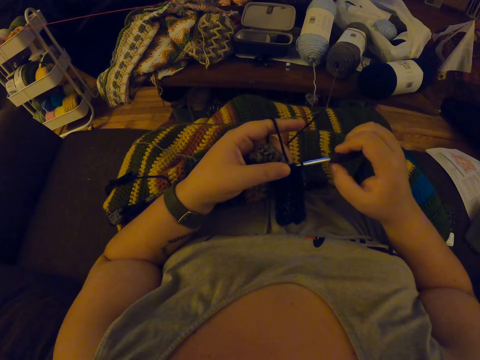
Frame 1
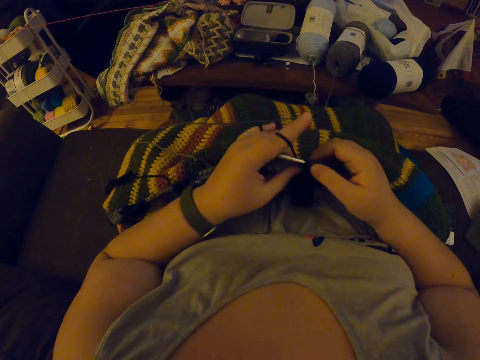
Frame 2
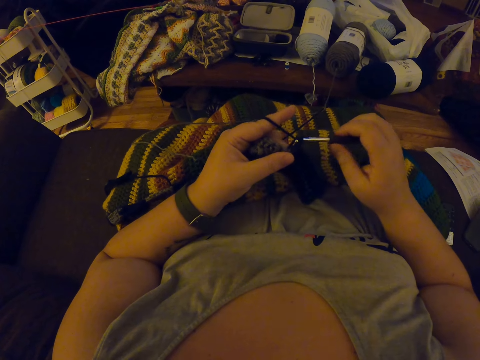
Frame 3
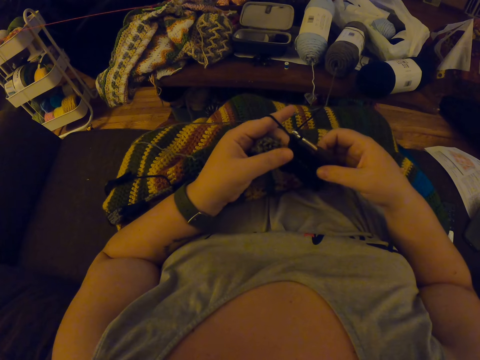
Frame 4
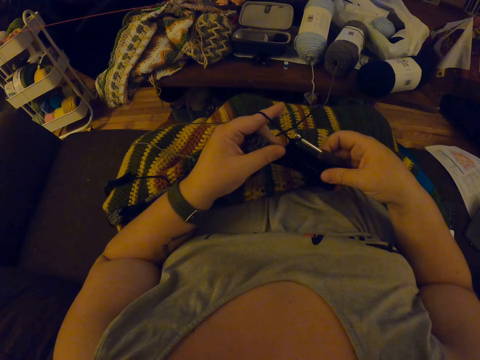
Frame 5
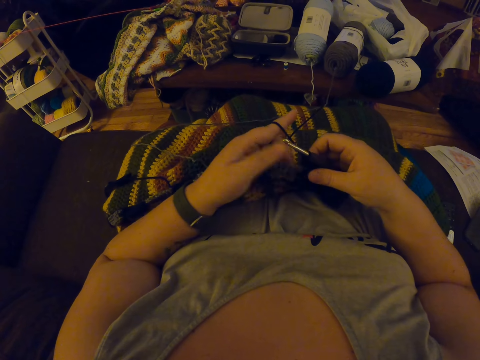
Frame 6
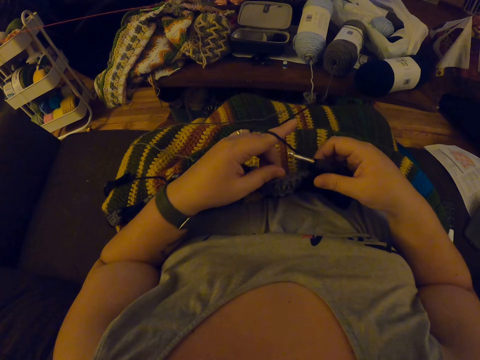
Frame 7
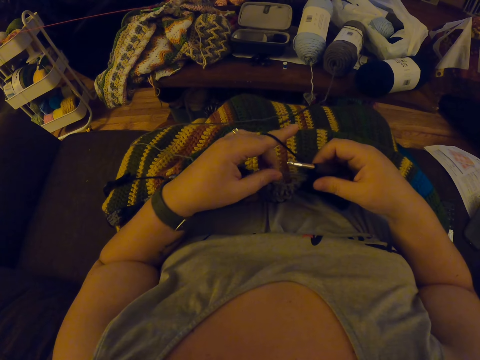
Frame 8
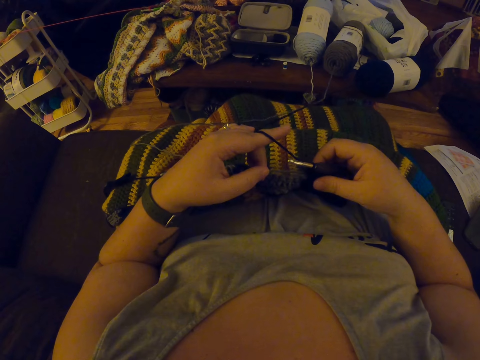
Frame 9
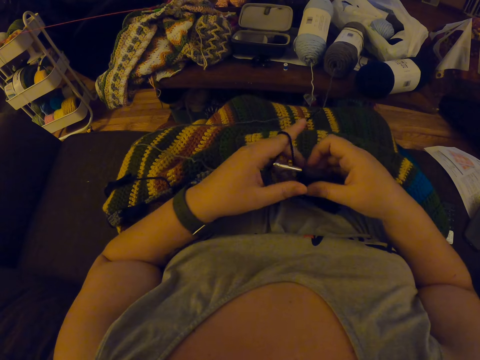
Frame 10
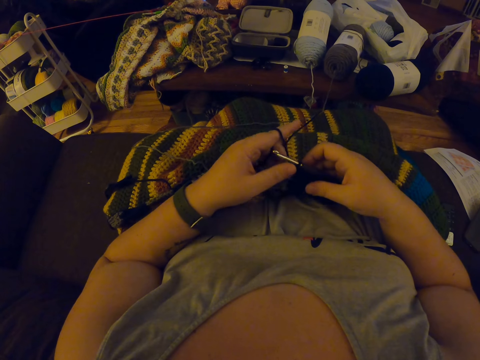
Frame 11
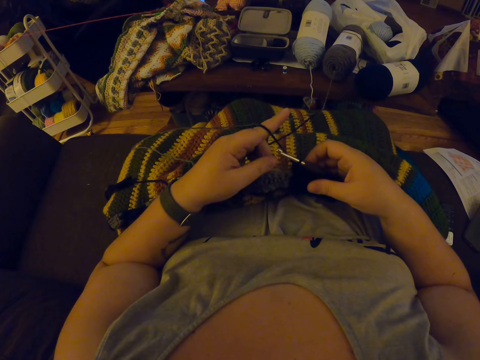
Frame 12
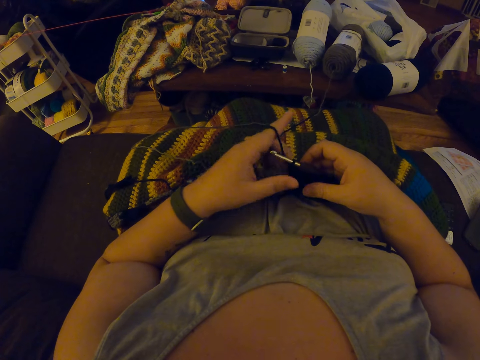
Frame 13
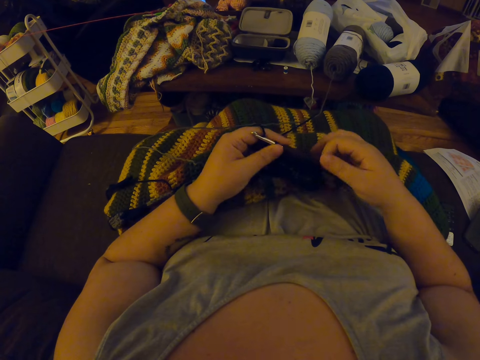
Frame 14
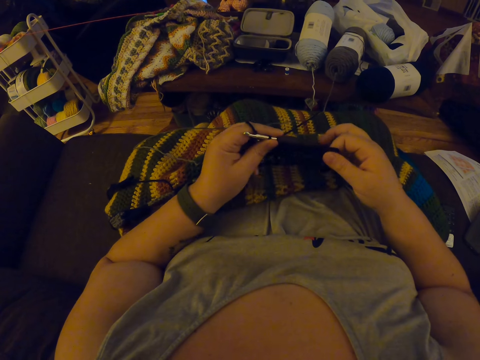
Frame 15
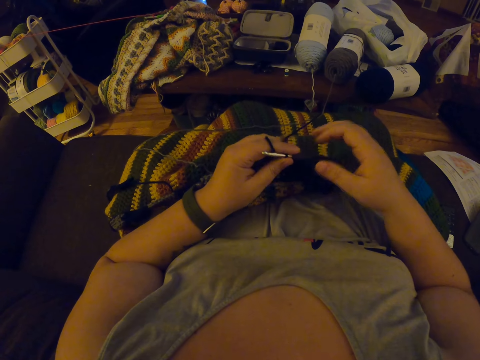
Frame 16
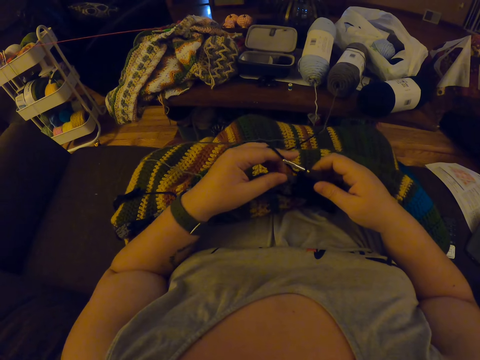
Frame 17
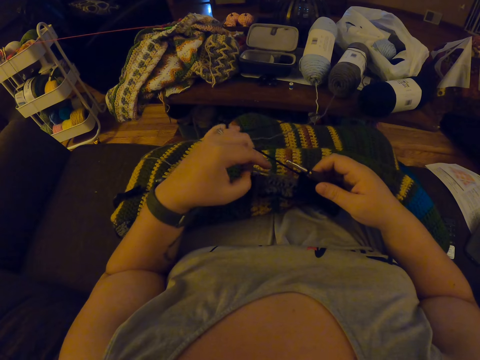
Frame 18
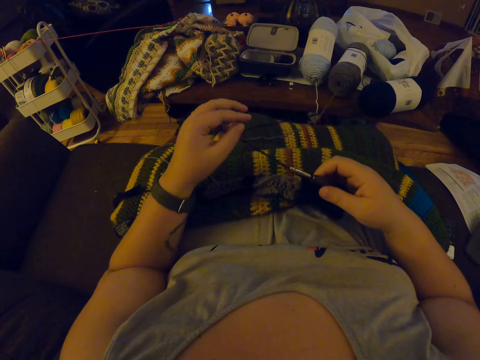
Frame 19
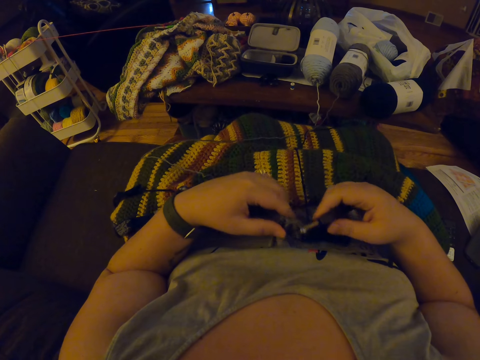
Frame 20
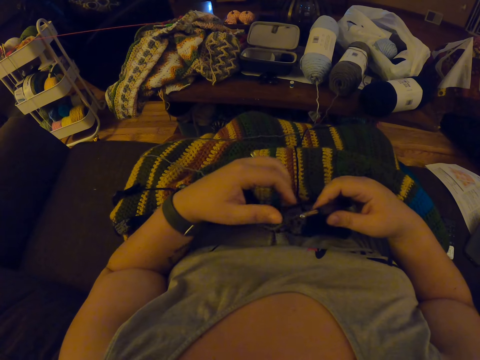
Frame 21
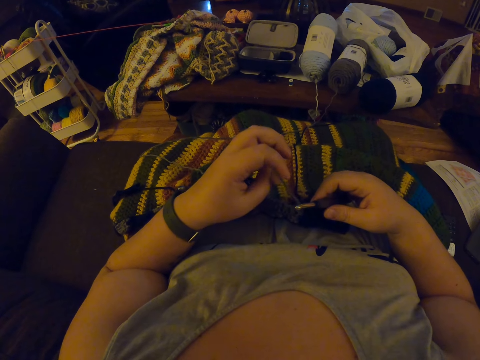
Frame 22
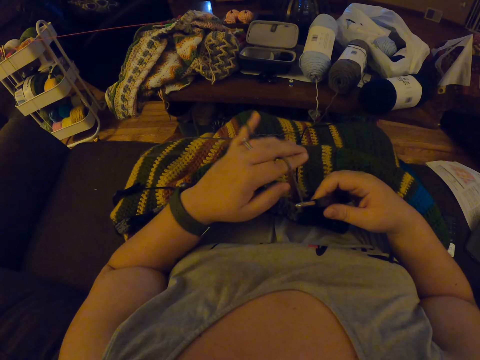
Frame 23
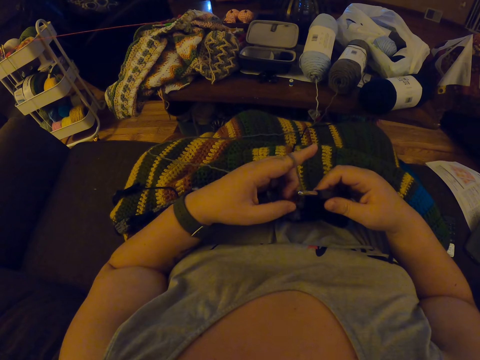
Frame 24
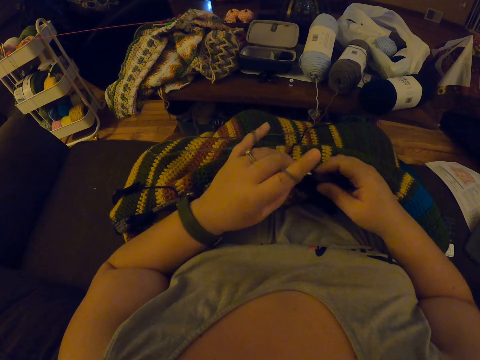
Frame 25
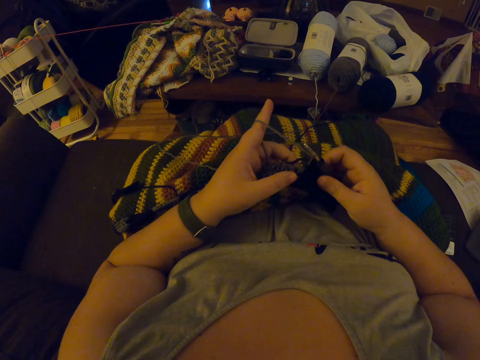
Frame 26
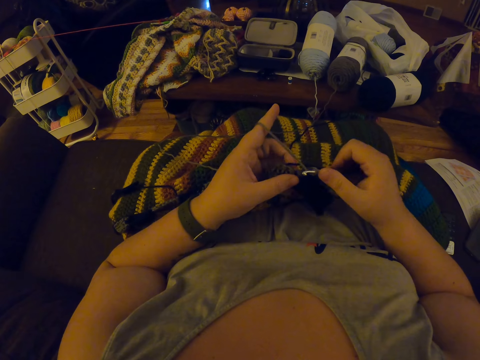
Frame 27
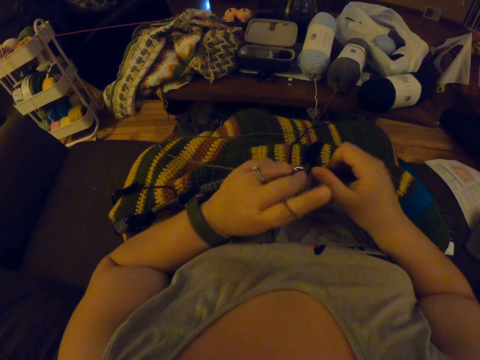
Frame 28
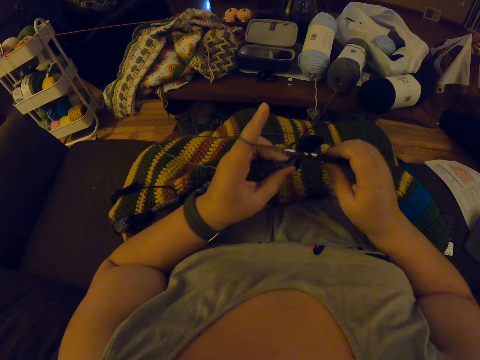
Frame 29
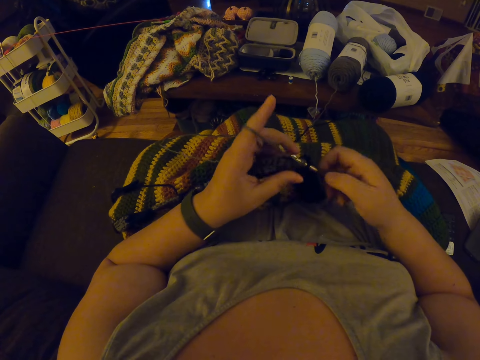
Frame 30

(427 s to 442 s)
The camera wearer is knitting. She stretches the piece of garment with her hand. She is tightening the yarn. She removes the yarn from her left hand. She is tightening the yarn from both sides of the hand. She moves the piece of garment to her chest. She loops the yarn round her left finger. She crochets the piece of garment with the crochet hook.

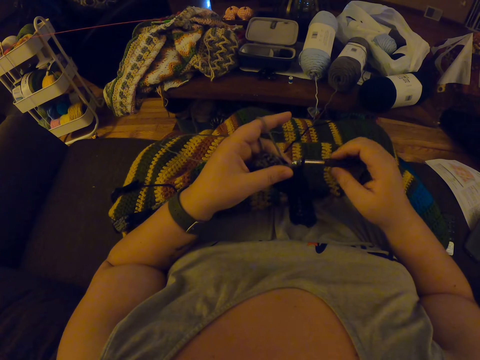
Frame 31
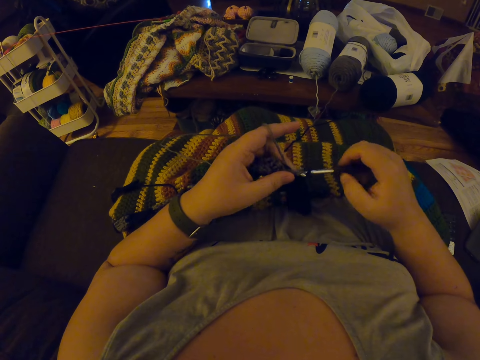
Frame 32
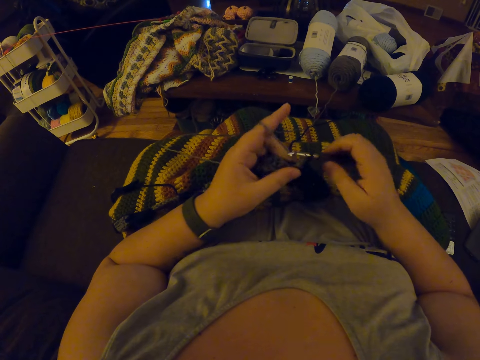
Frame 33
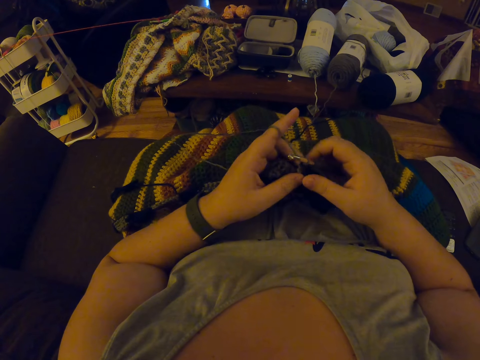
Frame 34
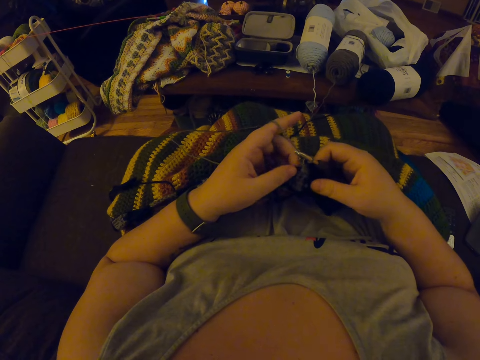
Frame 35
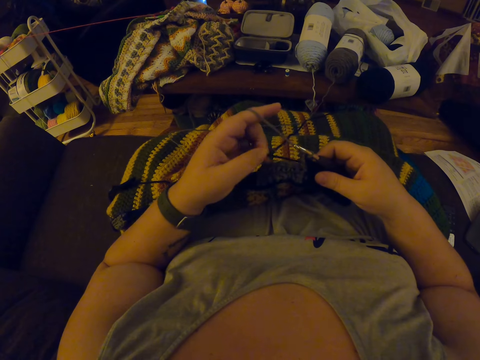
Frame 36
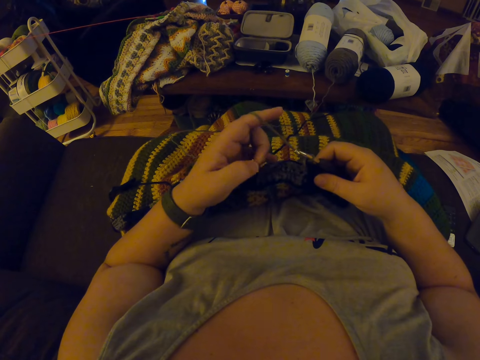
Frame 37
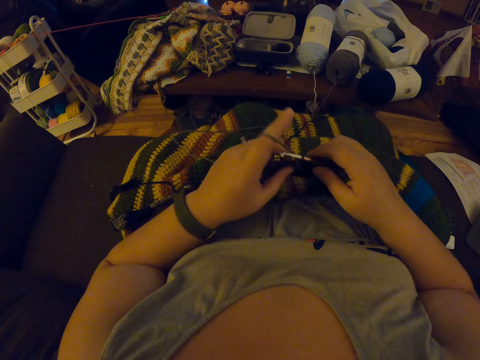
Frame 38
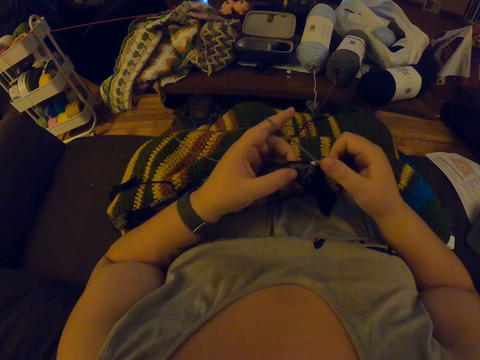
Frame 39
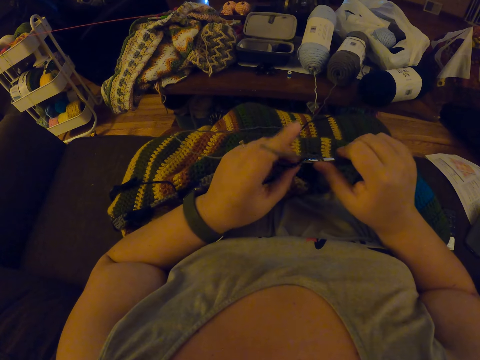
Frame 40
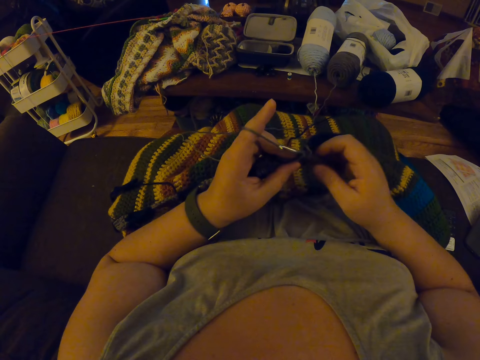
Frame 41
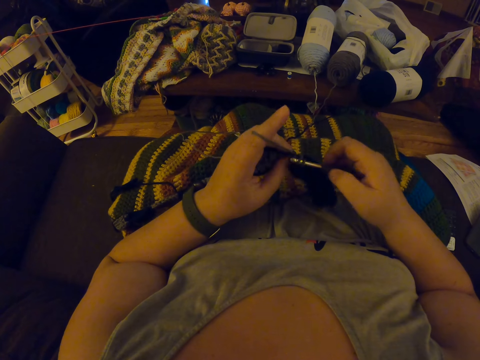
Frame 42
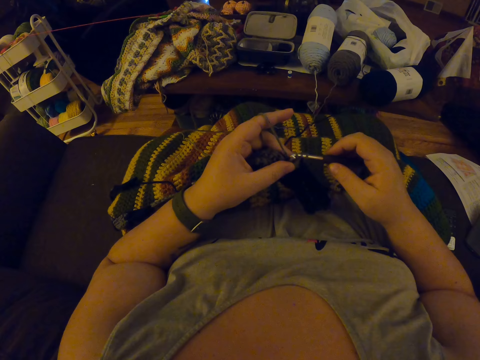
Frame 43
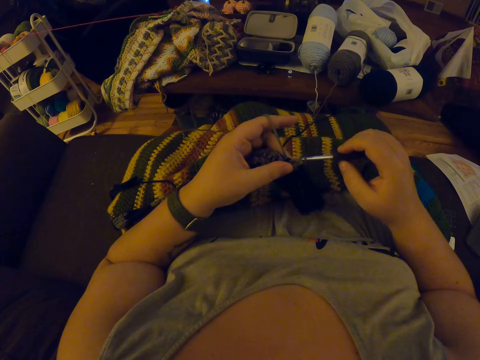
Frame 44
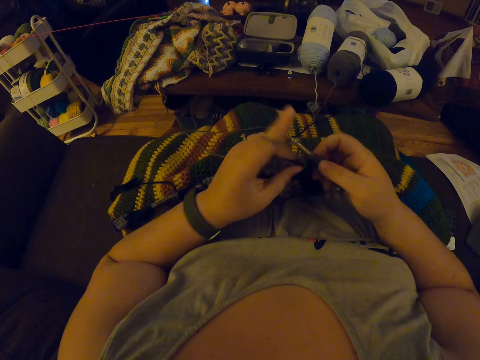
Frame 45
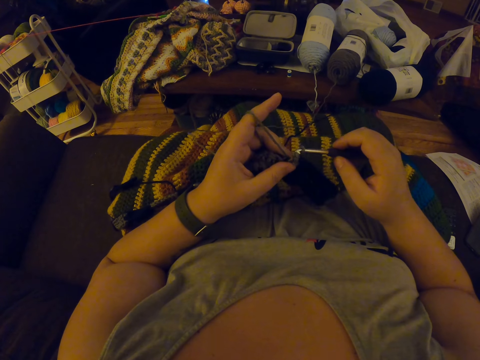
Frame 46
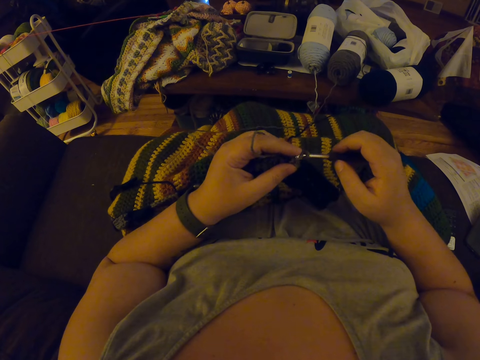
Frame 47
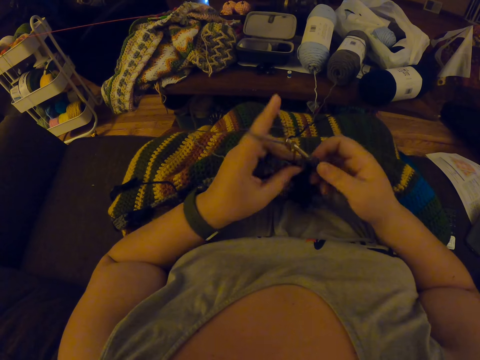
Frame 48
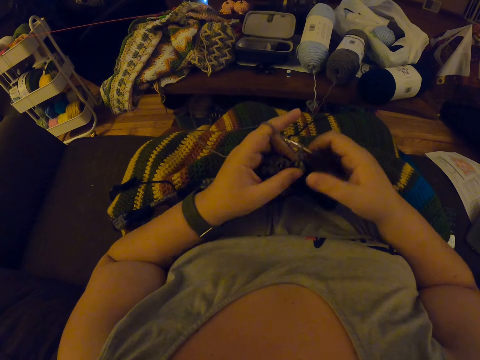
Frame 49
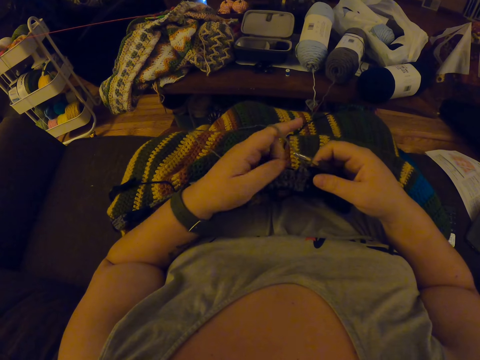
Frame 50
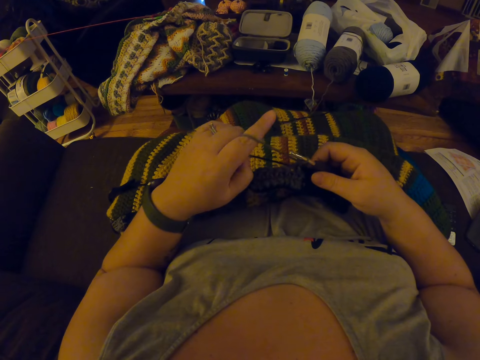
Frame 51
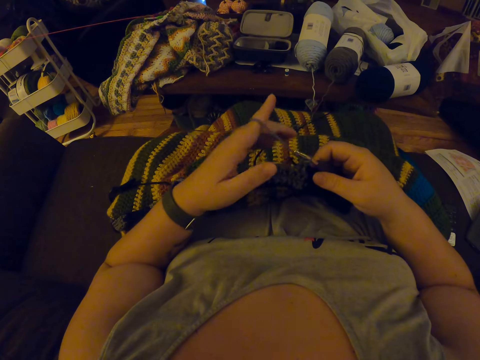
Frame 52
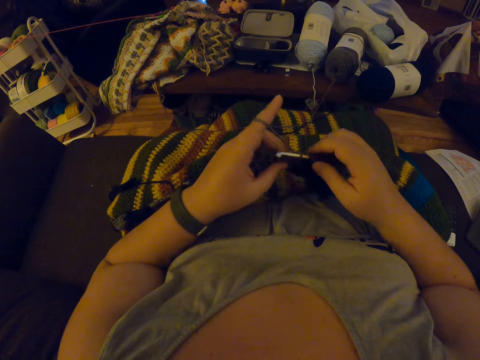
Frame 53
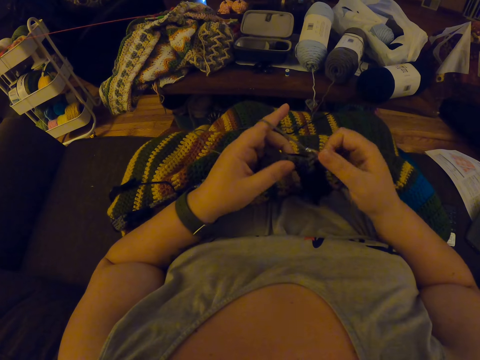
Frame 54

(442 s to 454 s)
The camera wearer stretches the piece of garment with her hand. She tightens the yarn. She crochets the piece of garment with the crochet hook. She stretches the yarn with her left hand. She crochets the piece of garment with the crochet hook.
